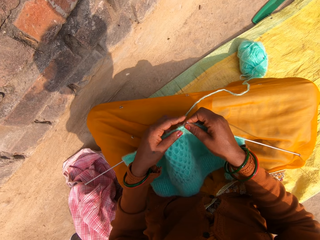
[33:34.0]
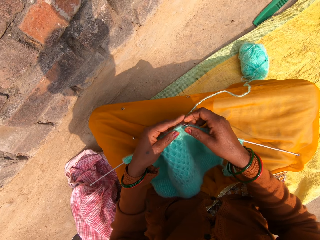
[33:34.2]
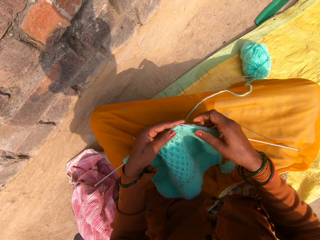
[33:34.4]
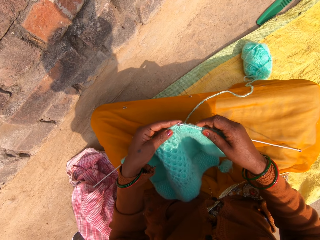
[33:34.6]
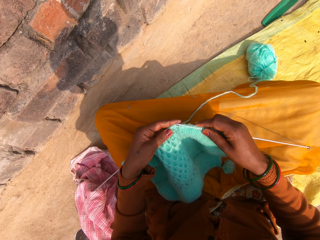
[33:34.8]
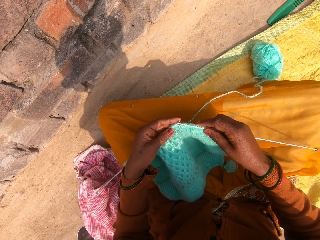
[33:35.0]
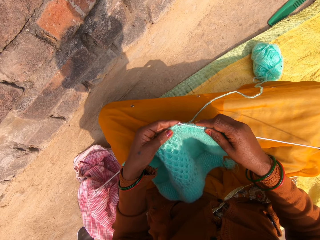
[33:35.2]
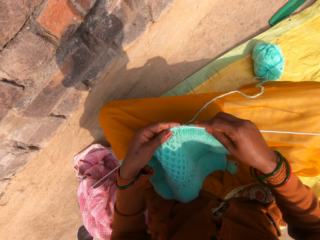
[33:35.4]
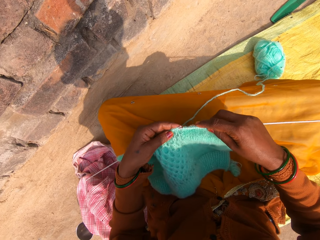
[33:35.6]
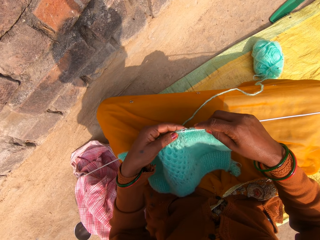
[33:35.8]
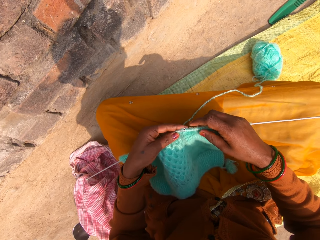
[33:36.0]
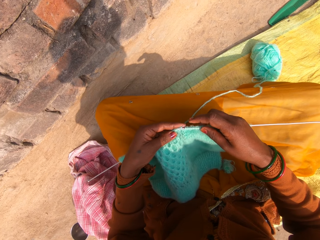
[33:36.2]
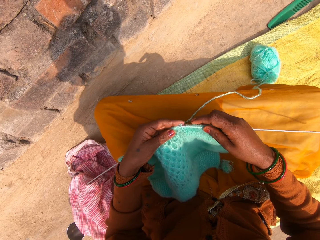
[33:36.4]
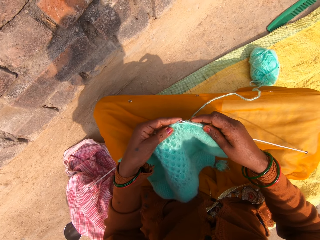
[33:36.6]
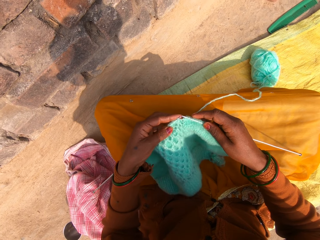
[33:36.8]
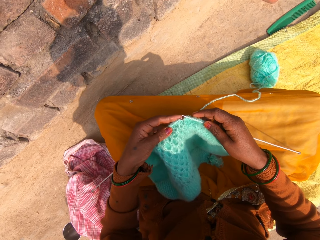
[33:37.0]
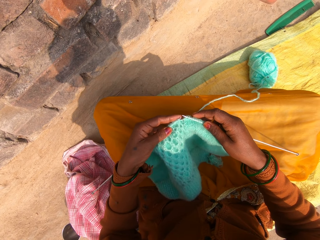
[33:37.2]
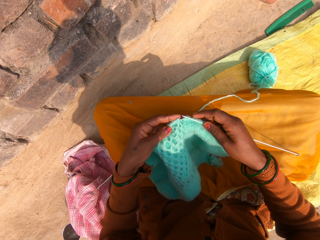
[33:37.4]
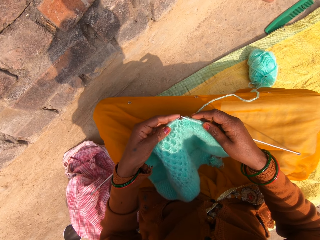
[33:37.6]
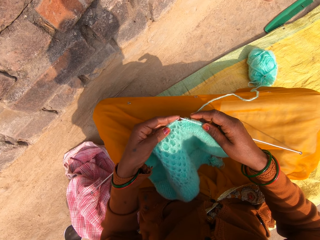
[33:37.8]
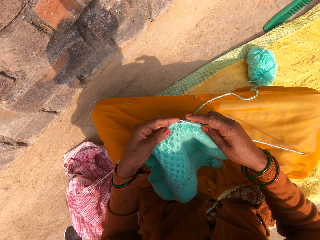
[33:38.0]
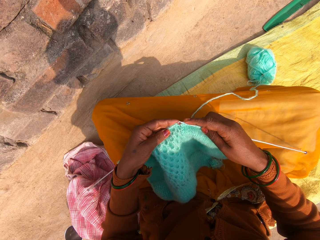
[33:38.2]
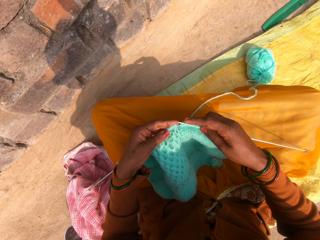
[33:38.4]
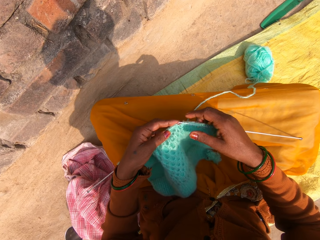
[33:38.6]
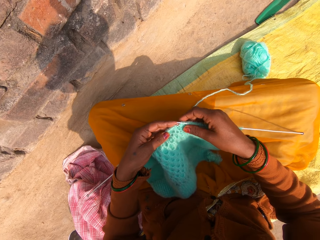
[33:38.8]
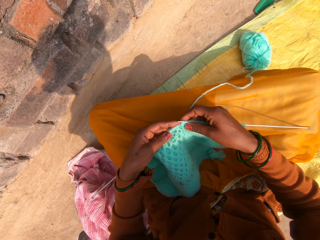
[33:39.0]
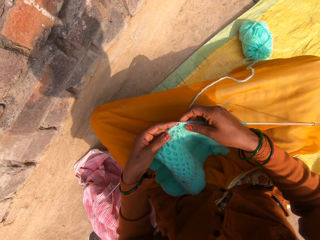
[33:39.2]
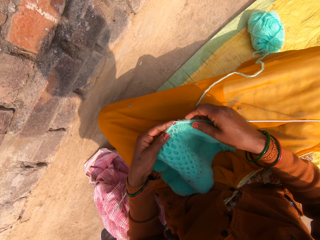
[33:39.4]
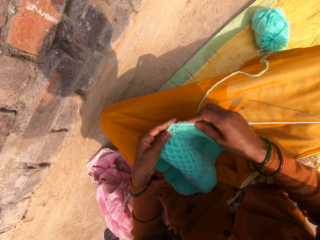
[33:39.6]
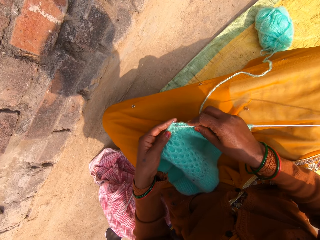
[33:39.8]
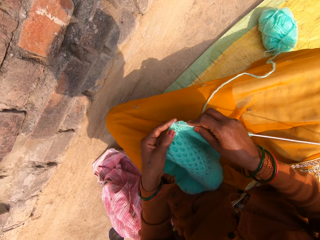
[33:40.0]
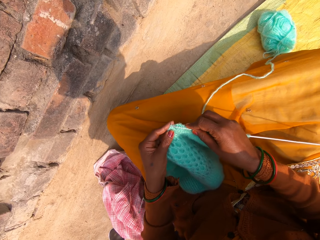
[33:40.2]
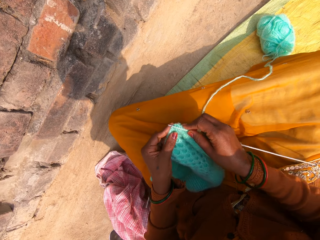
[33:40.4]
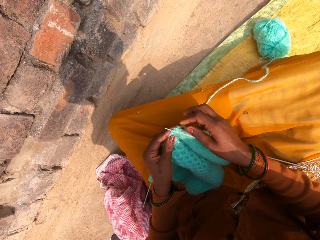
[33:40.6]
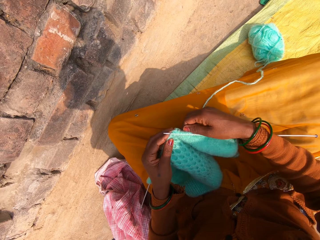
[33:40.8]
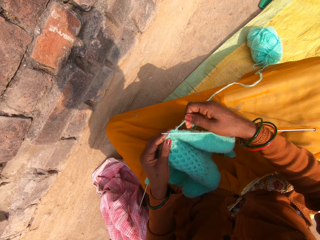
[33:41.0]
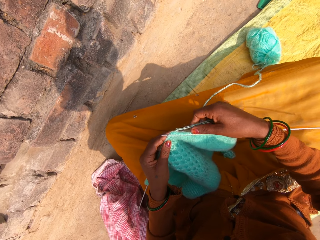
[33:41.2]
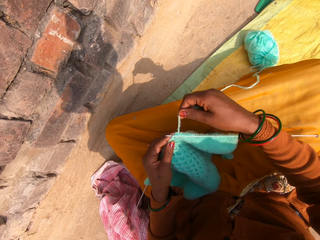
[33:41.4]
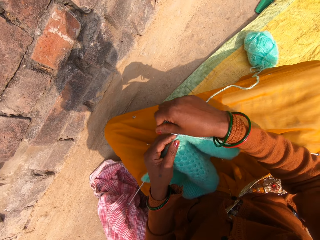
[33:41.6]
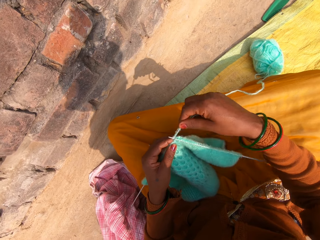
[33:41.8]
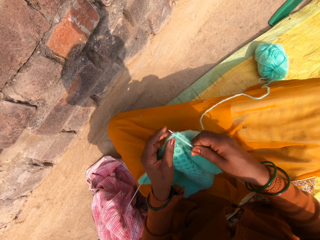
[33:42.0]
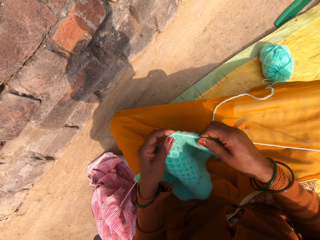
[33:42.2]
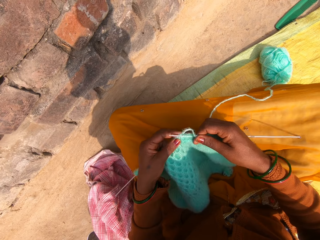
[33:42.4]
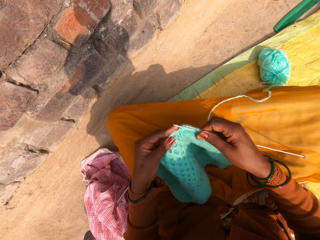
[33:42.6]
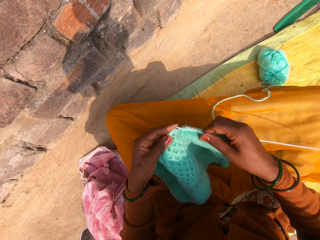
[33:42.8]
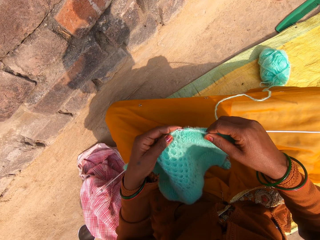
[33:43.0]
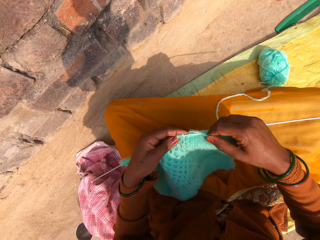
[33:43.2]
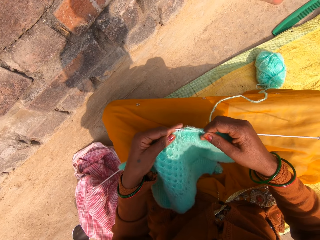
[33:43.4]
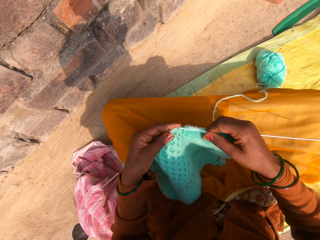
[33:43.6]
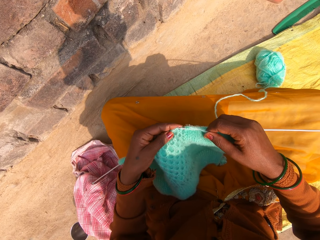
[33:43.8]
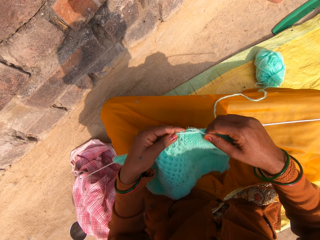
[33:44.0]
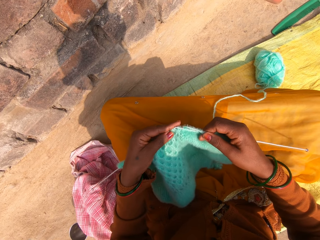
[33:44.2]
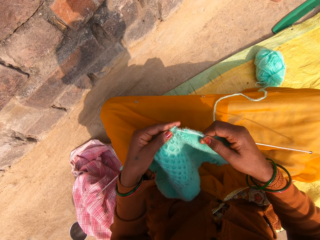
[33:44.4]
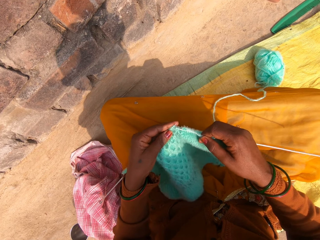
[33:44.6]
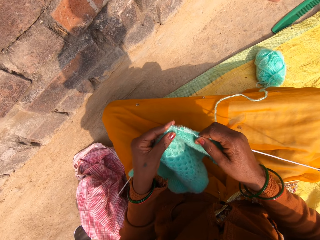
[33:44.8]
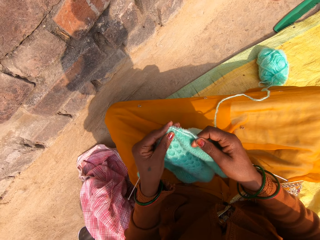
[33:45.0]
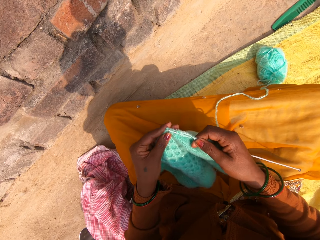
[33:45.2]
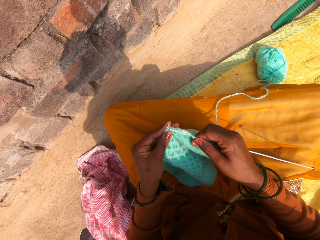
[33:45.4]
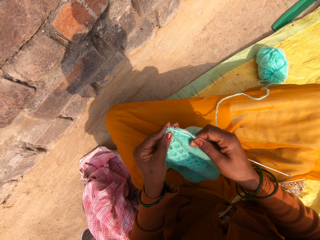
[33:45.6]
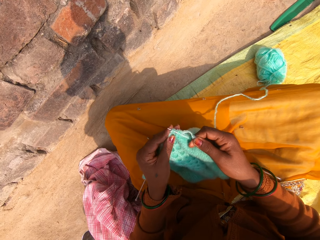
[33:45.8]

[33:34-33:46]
The camera wearer knits the ribbing stitch with a crochet hook. They look at the garment. They knit a garment using a yarn and a knitting needle.

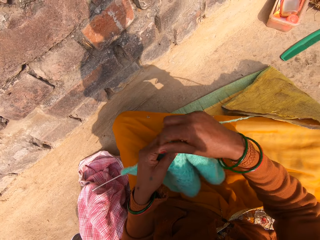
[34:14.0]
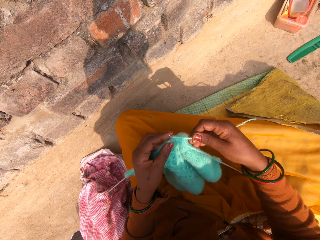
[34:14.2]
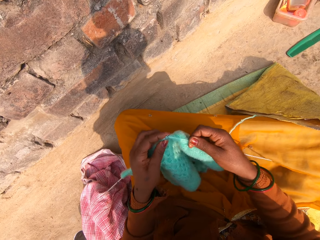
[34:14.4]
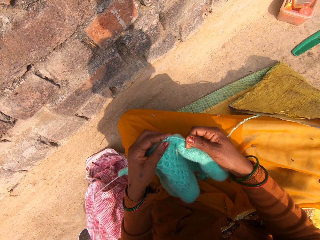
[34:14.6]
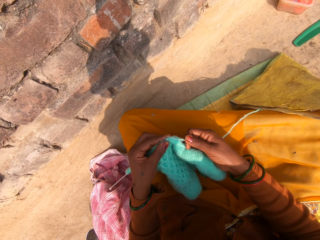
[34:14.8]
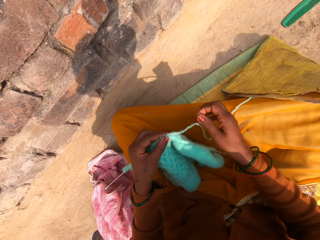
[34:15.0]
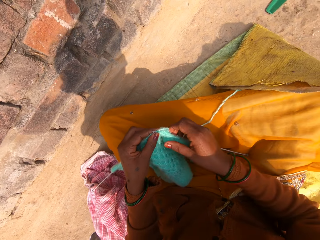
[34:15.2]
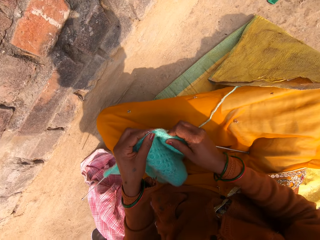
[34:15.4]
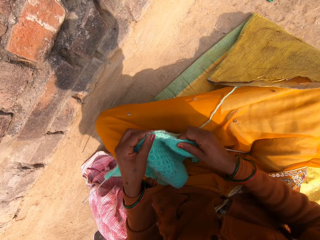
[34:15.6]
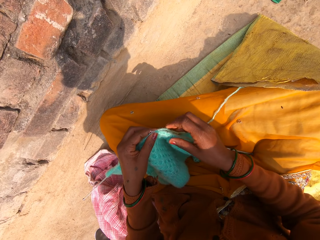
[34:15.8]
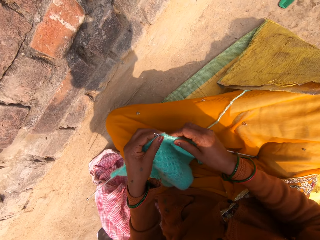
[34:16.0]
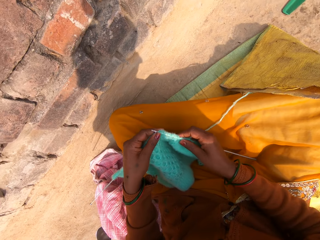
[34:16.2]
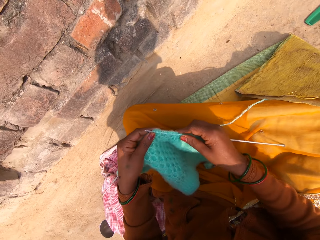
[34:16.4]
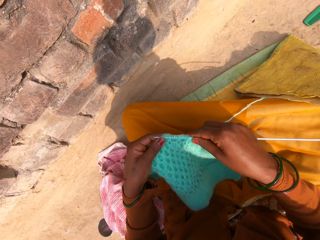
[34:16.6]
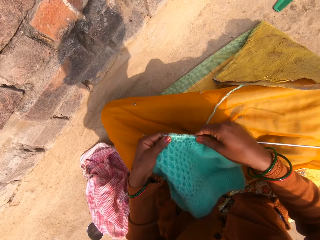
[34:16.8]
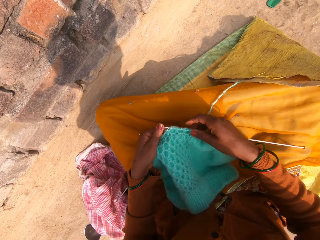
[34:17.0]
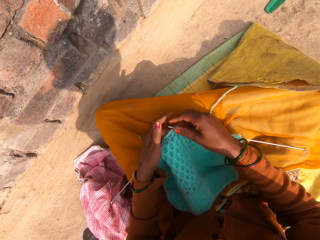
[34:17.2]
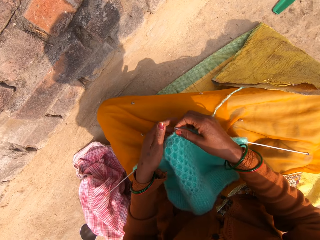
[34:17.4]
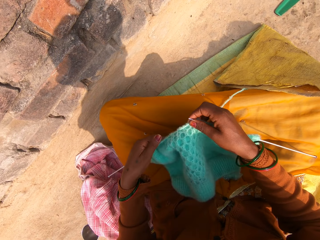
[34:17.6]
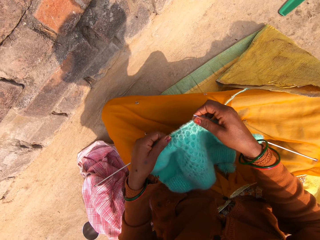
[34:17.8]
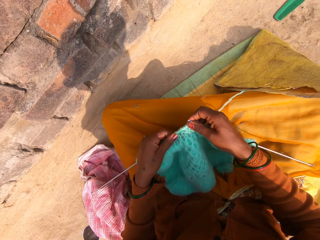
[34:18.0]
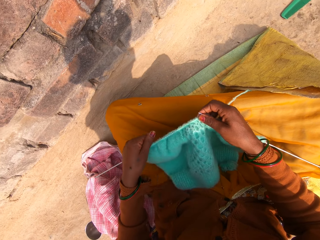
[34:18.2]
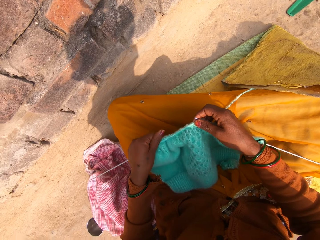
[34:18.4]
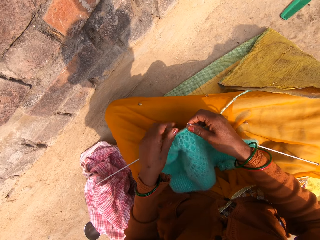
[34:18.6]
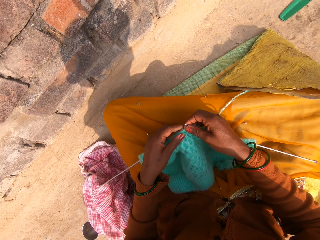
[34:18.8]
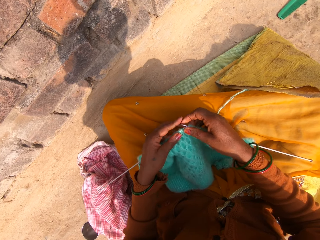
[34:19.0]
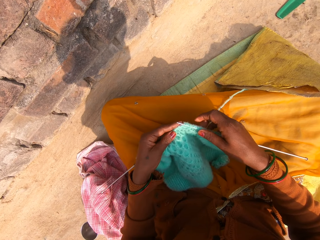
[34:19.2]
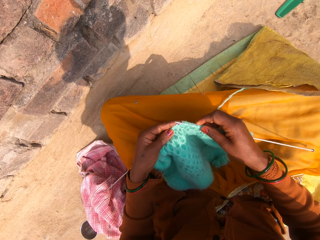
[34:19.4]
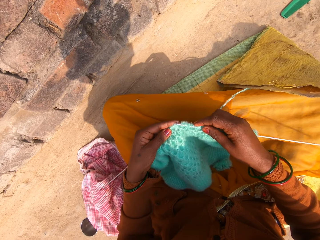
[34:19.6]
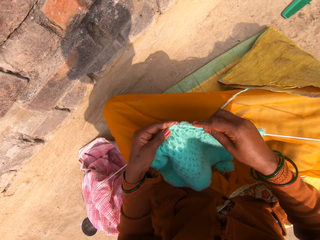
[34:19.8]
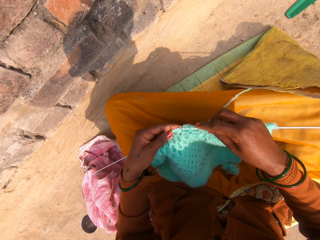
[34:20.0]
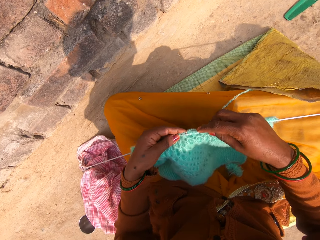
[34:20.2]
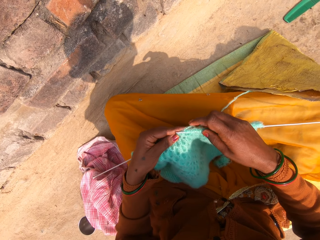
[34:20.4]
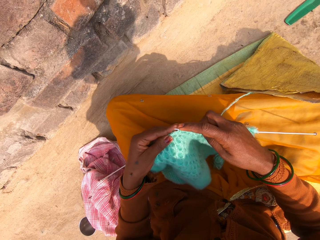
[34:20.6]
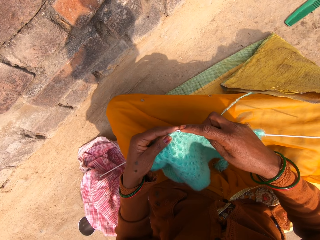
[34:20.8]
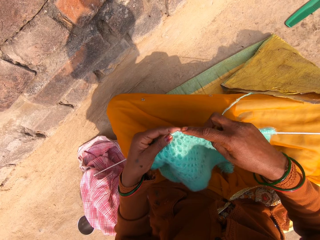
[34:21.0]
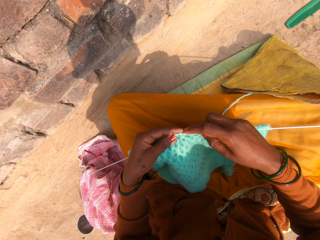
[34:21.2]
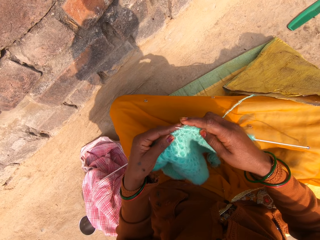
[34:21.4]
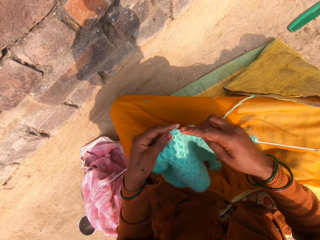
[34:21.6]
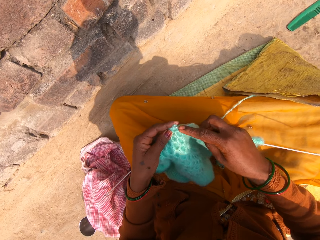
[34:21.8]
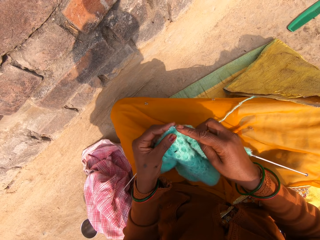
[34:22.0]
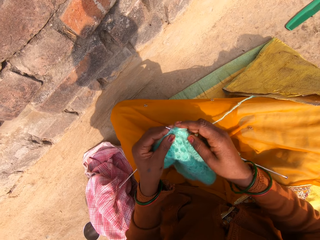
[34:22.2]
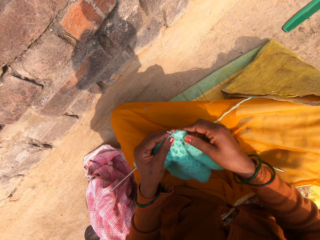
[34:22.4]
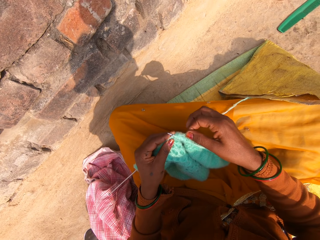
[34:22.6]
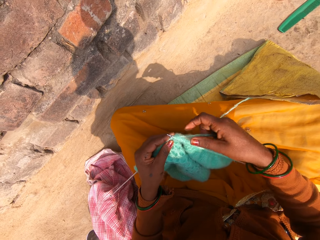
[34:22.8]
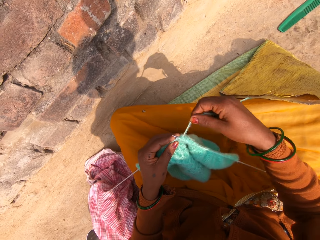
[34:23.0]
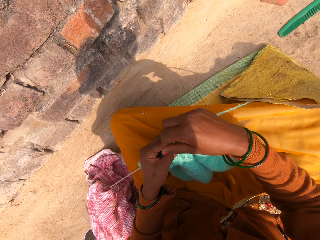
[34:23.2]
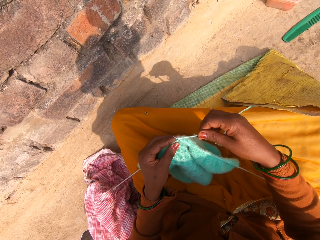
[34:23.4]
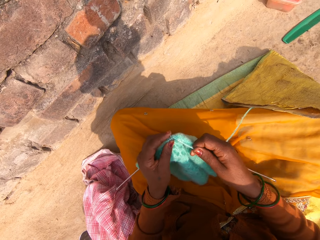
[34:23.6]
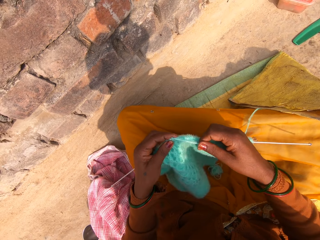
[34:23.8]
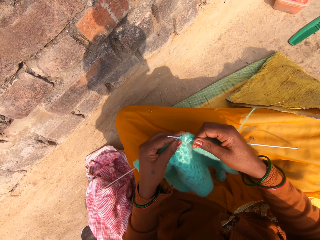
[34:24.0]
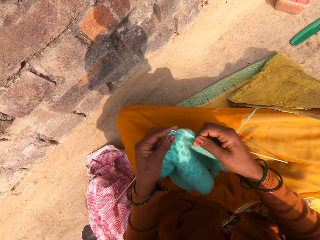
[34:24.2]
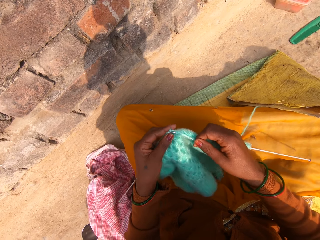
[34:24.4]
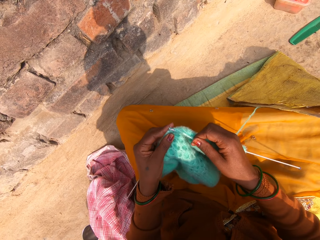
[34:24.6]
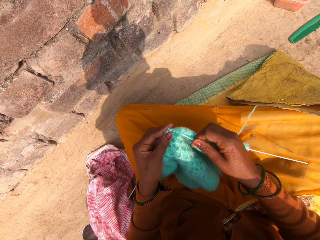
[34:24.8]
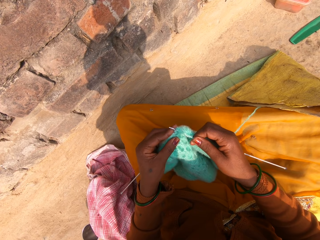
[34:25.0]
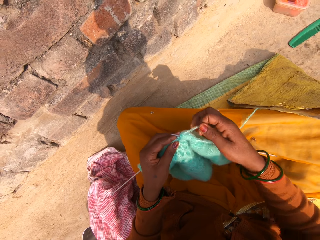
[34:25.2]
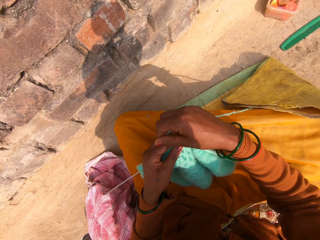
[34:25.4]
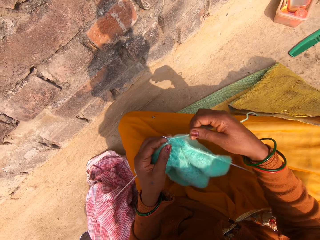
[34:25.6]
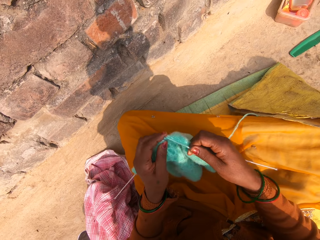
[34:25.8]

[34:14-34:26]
The camera wearer pulls the garment on the knitting needle. They adjust the ribbing stitch on the crochet hook. They knit the garment using a yarn and the knitting needle.
